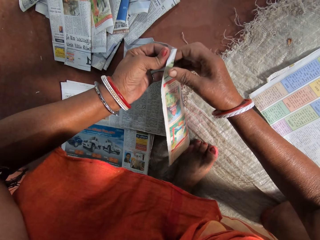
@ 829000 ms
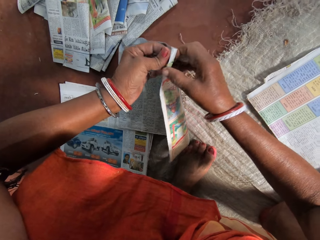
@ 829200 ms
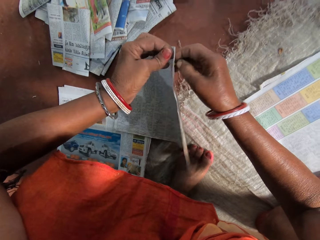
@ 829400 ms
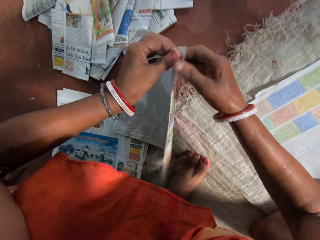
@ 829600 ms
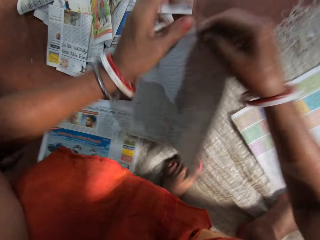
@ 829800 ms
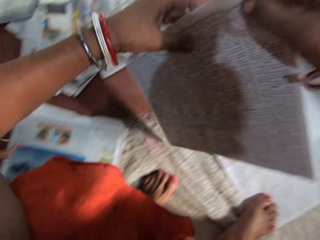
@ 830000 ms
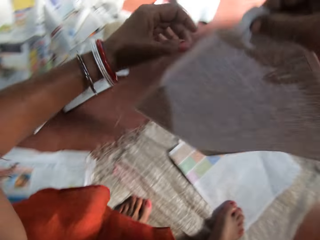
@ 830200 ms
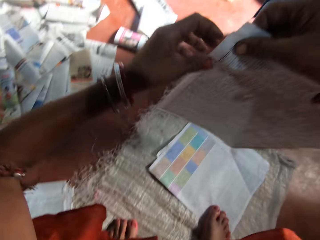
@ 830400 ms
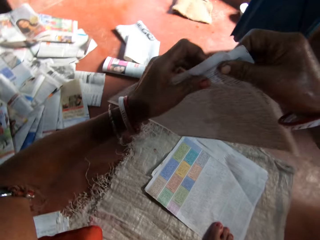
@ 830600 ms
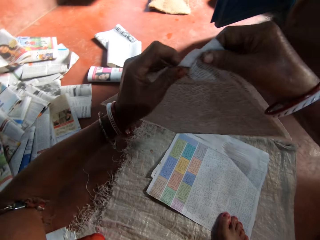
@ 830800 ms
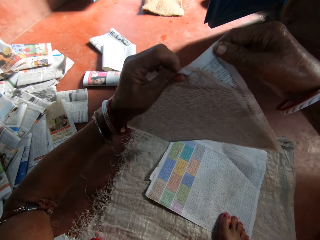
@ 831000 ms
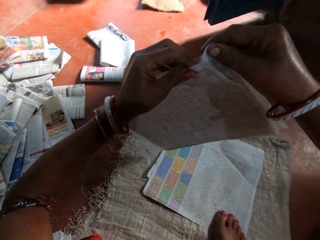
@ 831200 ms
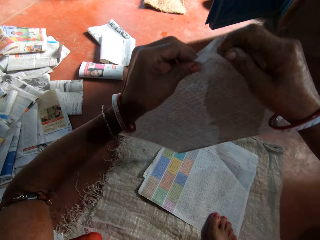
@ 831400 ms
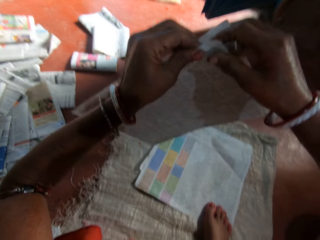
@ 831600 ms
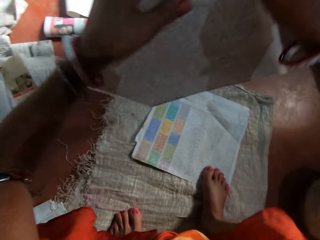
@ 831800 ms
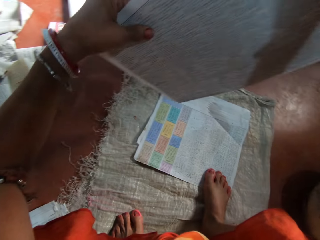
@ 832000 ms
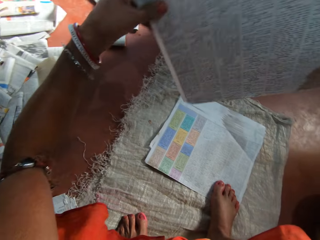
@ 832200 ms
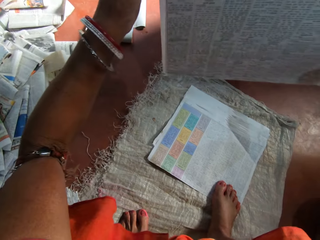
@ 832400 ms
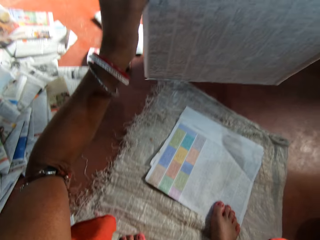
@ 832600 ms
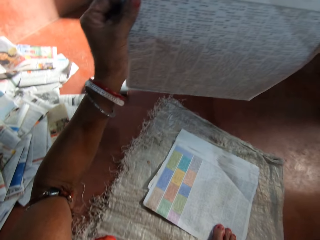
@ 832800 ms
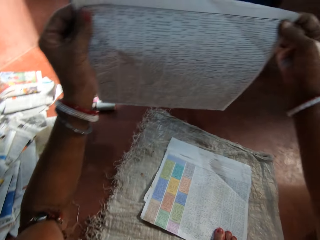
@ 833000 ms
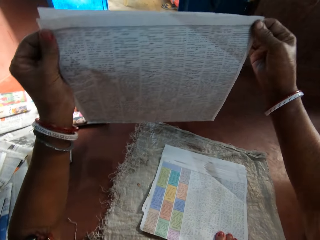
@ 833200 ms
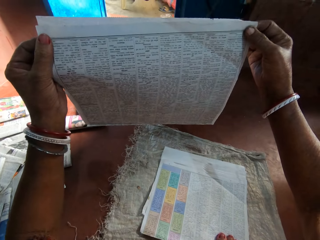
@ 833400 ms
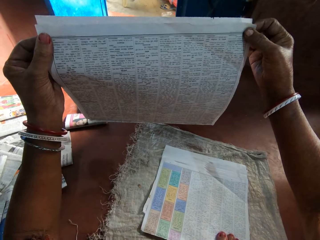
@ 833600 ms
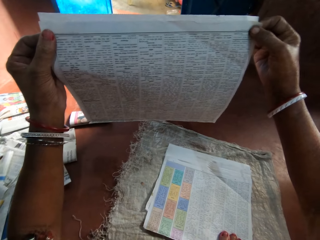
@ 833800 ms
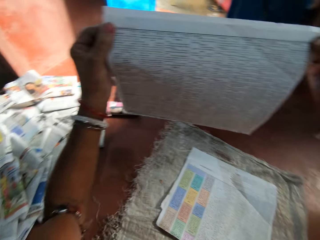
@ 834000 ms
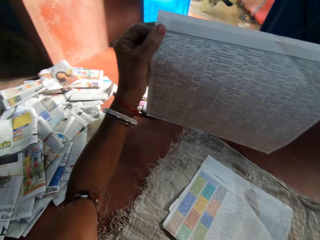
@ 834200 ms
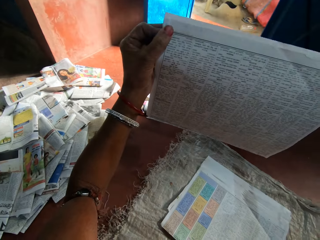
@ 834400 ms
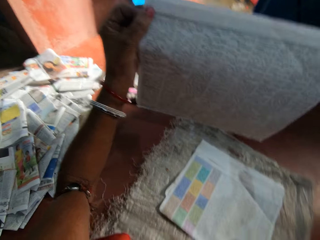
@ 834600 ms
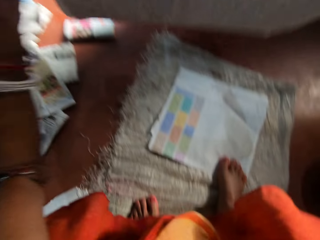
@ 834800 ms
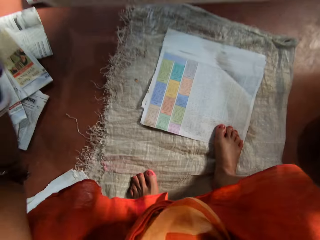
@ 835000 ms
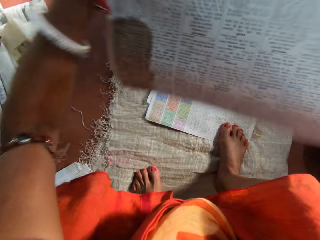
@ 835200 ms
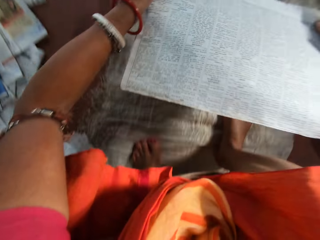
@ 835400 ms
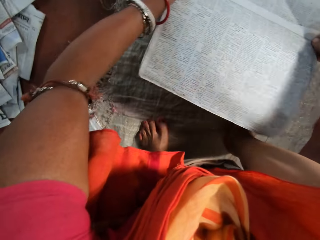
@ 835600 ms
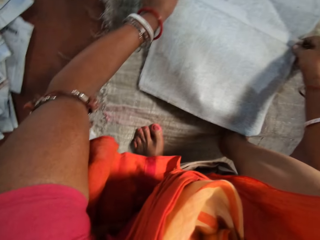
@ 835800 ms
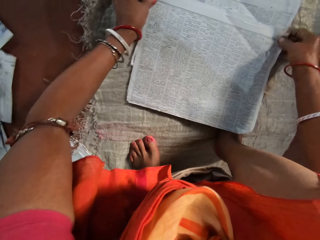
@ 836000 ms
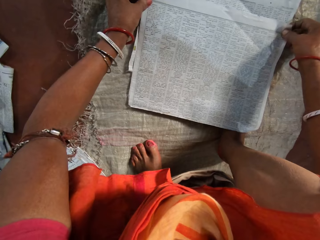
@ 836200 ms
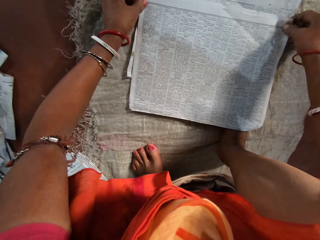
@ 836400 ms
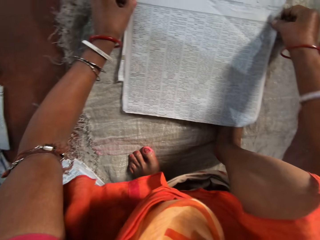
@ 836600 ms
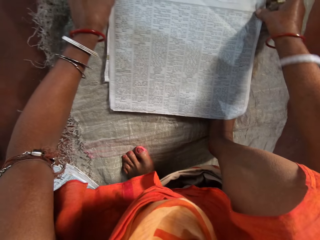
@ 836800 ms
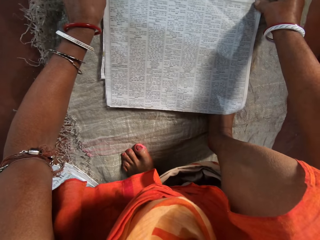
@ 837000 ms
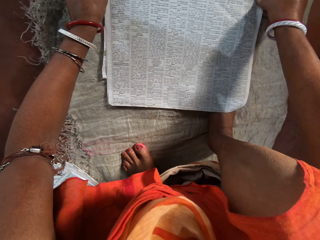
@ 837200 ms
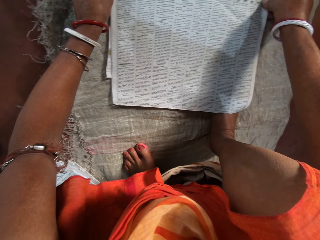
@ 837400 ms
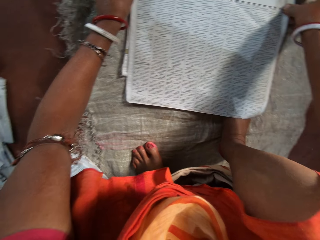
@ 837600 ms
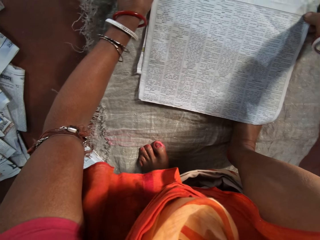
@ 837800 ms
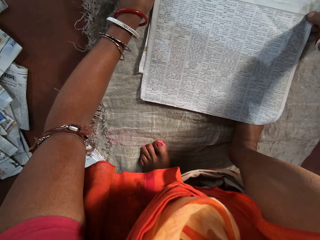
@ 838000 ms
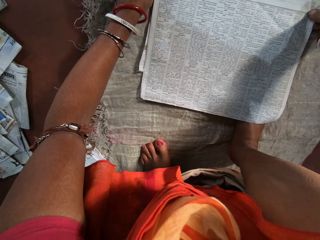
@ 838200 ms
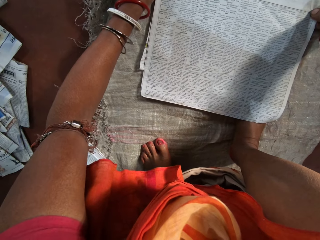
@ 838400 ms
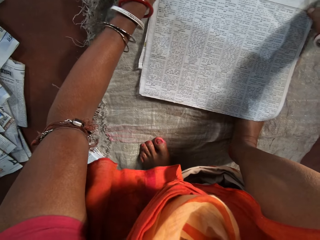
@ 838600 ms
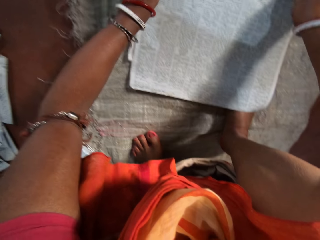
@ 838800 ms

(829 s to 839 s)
The camera wearer holds the paper with both hands. They separate the newspapers. They align the papers with both hands. They place the newspapers on the others. They arrange the papers on the floor with both hands.

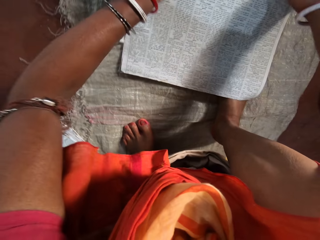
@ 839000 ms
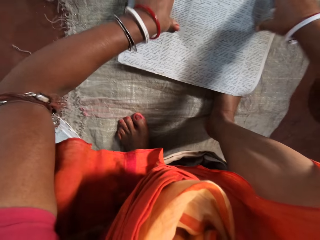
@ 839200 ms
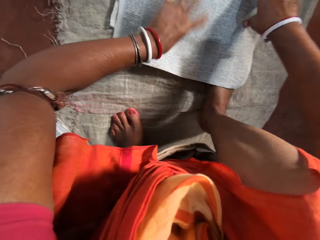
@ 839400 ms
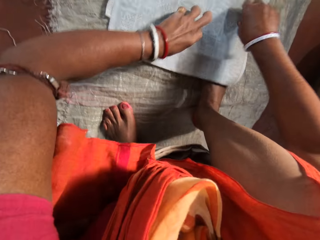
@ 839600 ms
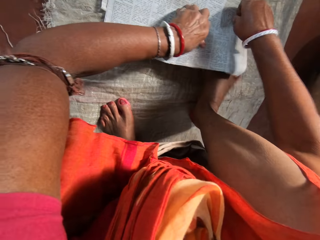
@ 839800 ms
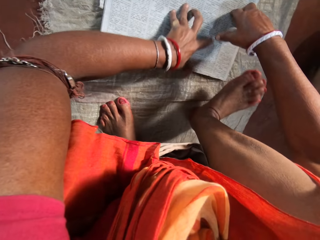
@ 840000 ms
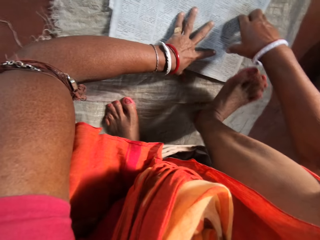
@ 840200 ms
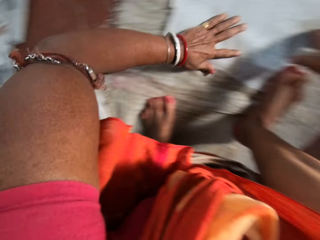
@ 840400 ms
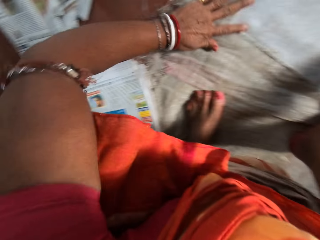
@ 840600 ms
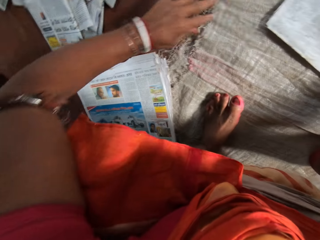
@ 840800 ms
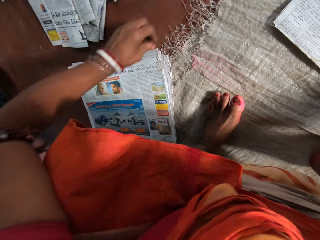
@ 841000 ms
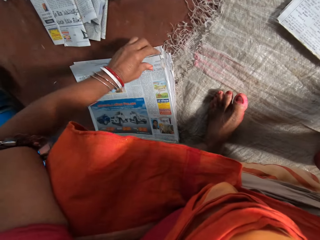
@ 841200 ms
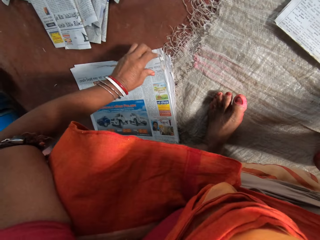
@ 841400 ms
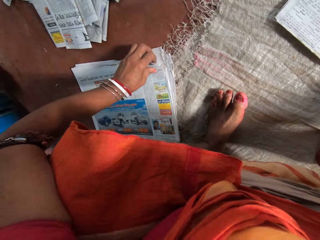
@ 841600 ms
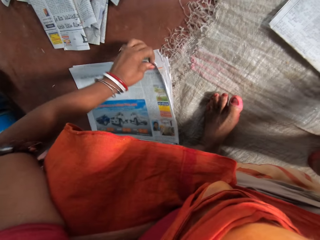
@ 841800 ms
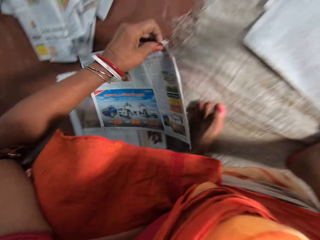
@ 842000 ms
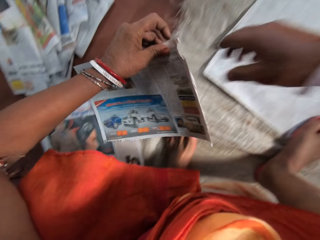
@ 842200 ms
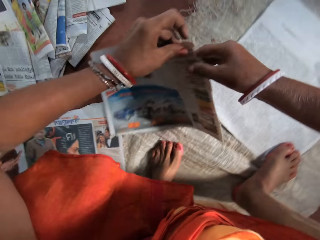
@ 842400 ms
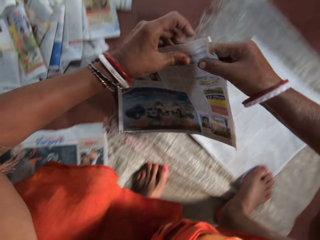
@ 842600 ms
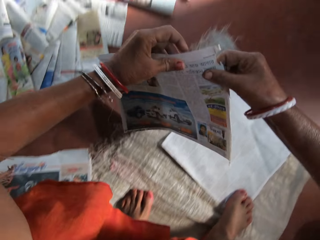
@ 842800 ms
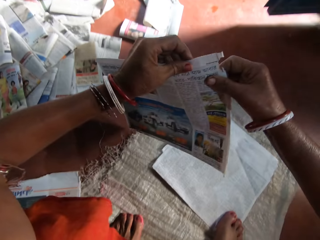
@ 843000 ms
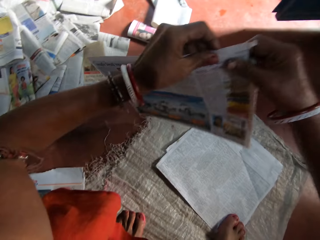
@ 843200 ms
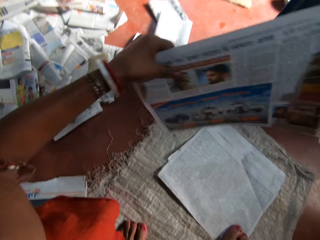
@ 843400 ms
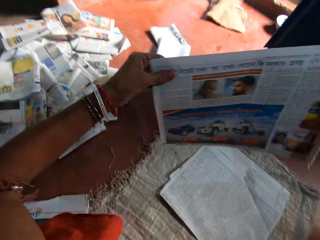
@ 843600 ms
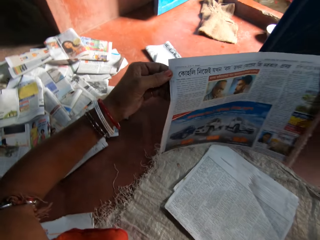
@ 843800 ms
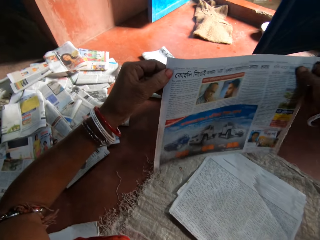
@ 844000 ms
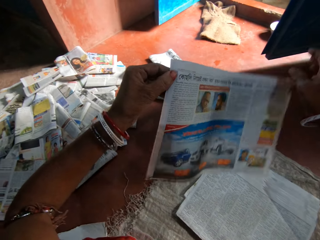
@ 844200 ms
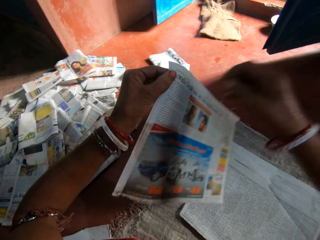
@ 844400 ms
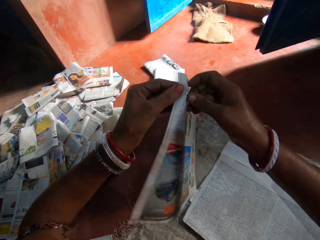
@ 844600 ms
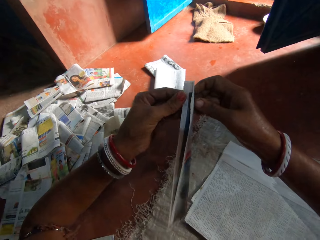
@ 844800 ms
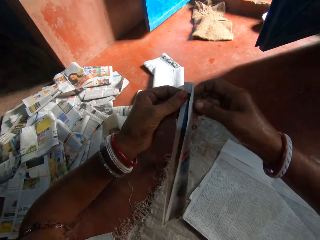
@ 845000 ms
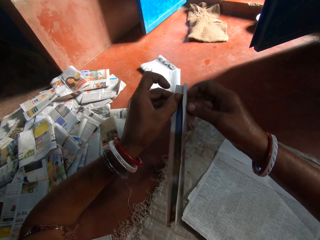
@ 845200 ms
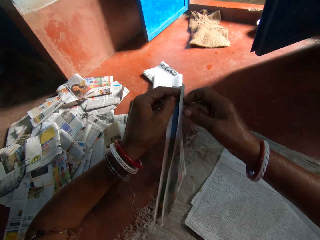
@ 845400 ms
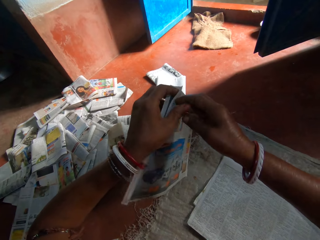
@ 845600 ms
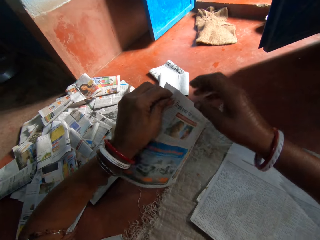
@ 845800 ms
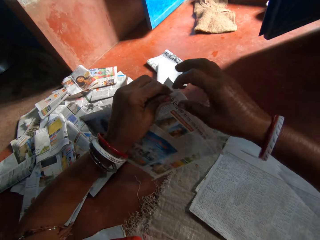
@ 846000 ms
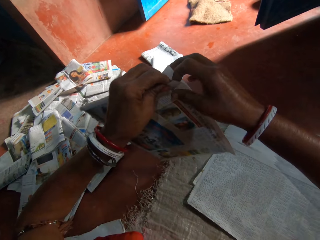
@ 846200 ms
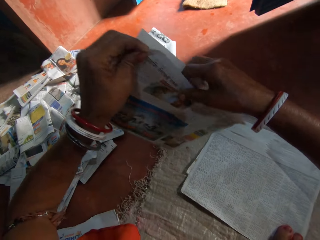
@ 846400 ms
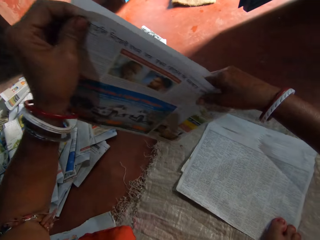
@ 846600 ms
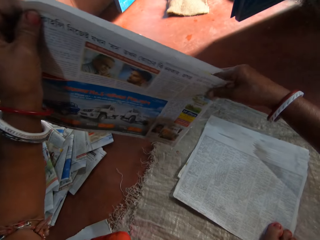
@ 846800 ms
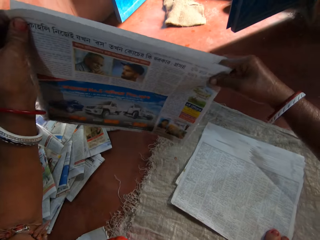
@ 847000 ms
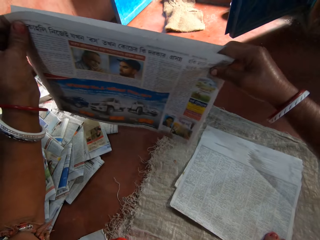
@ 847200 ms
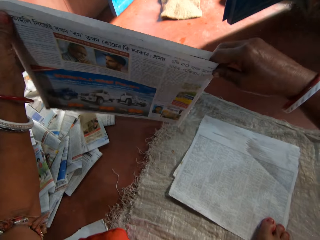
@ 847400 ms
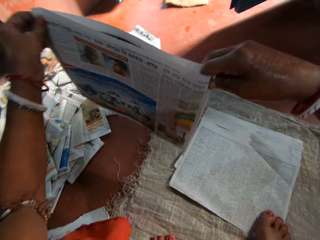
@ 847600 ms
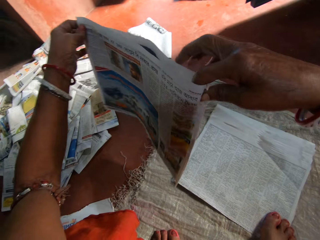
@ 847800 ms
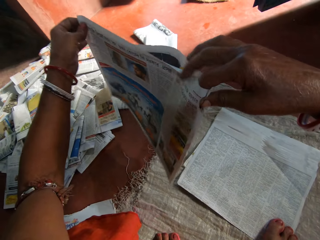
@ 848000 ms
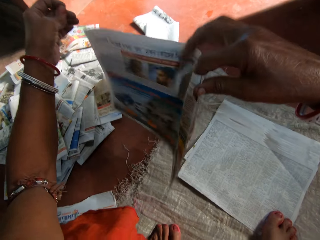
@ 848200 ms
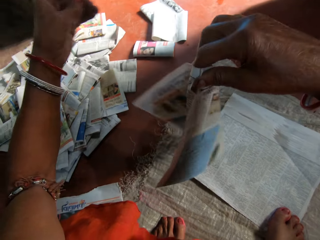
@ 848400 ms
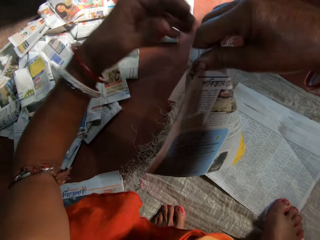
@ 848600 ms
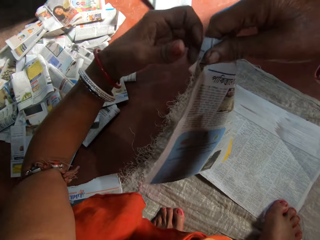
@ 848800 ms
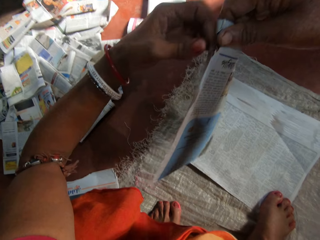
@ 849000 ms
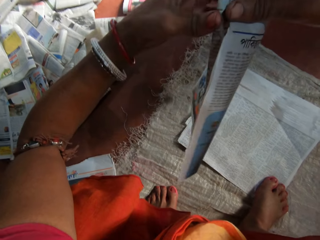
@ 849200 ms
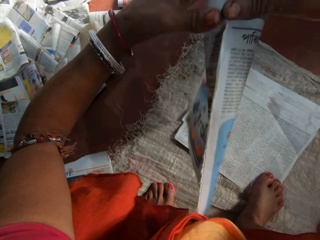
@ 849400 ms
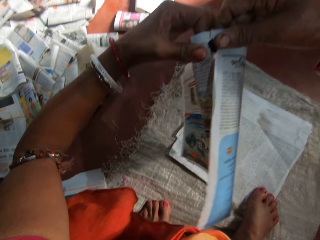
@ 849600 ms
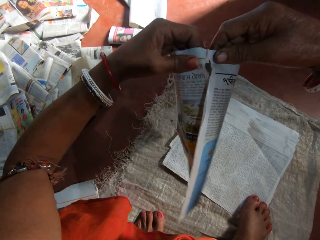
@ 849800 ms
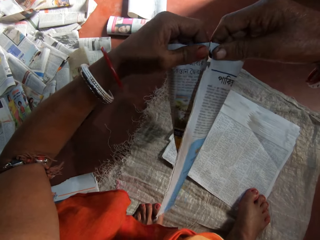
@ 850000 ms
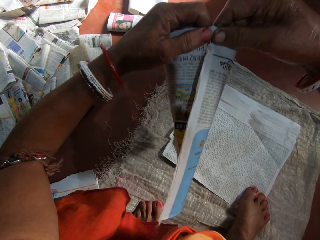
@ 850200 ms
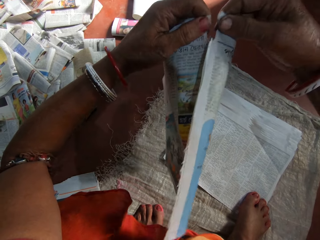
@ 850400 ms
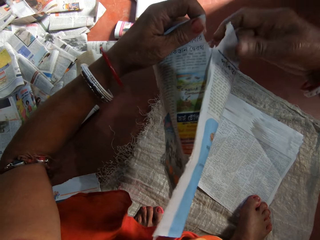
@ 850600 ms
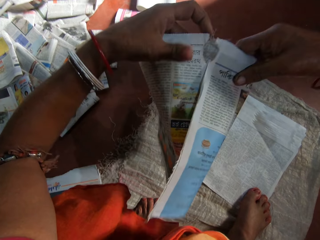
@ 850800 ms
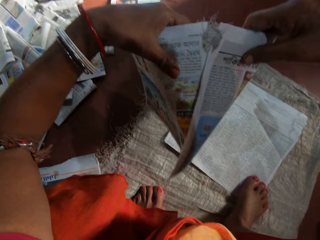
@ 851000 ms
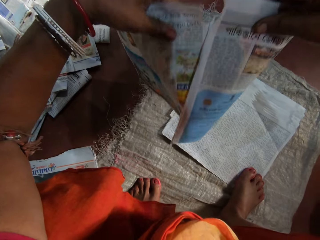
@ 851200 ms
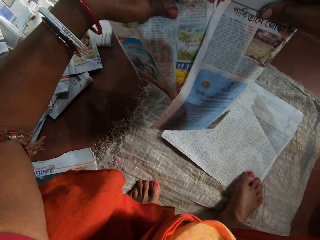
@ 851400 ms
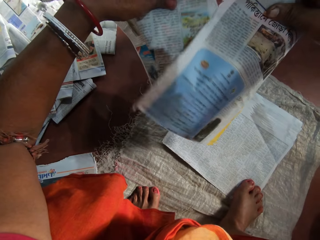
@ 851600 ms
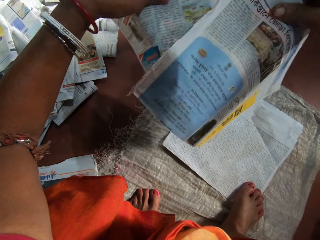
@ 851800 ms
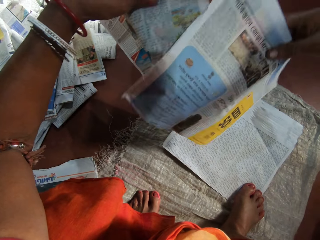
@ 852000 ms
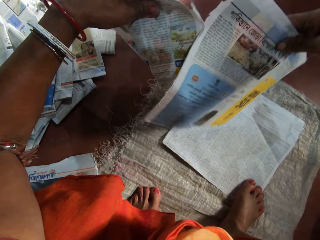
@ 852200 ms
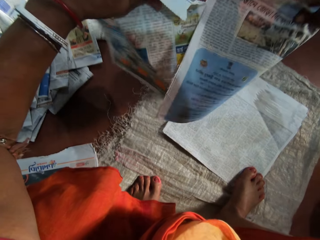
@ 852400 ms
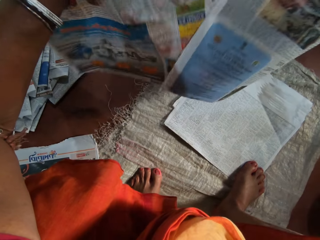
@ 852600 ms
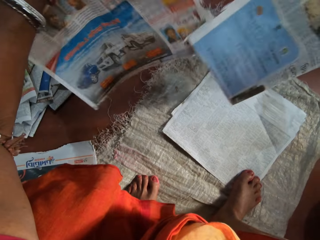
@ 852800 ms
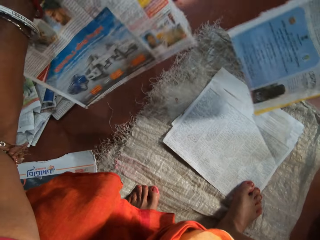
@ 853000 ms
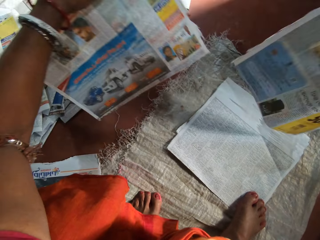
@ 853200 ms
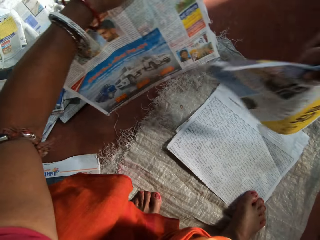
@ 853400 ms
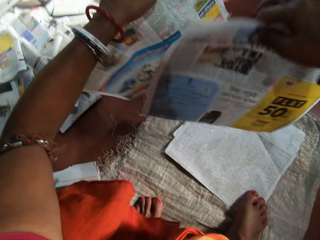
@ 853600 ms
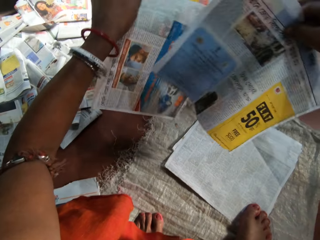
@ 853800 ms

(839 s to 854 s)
The camera wearer moves her hands on the newspaper. She holds down the papers on the floor with her right leg. She picks up the papers on the floor with her left hand. She holds the newspapers with her right hand. She sorts the papers with both hands. She tears the paper with both hands.
